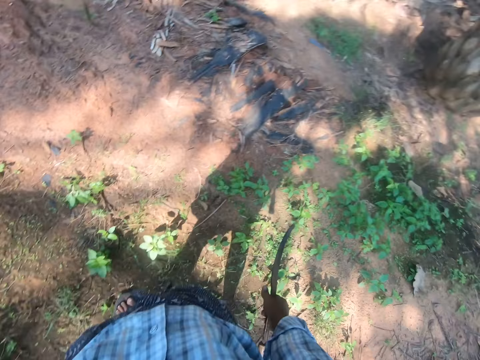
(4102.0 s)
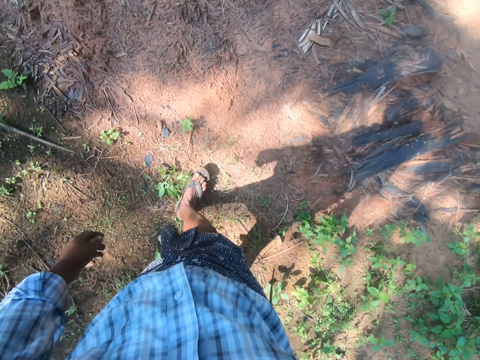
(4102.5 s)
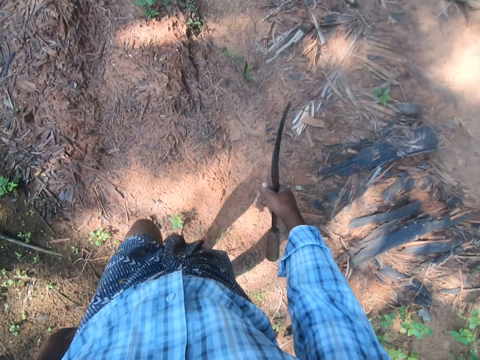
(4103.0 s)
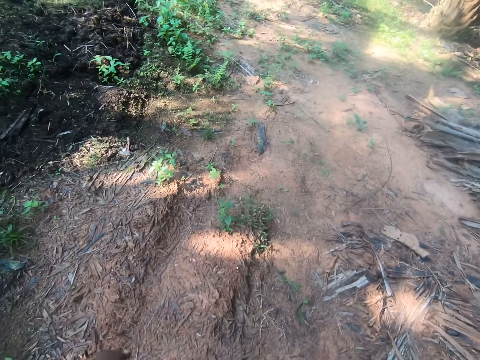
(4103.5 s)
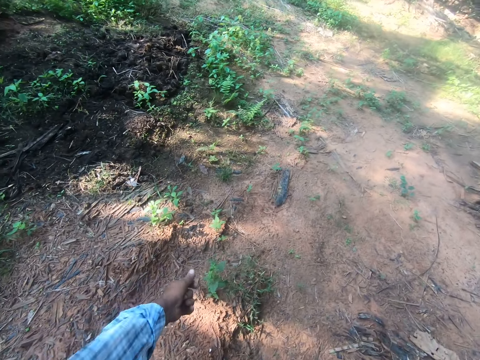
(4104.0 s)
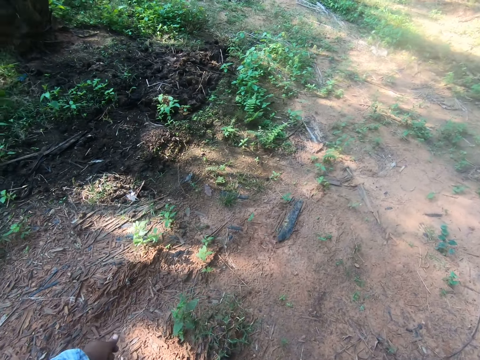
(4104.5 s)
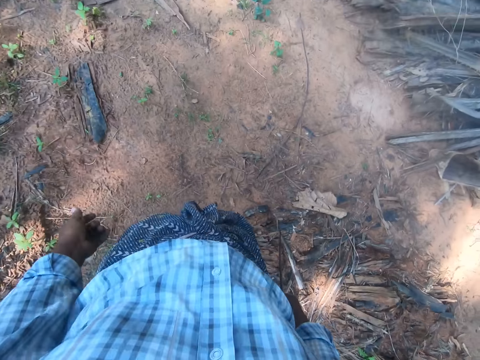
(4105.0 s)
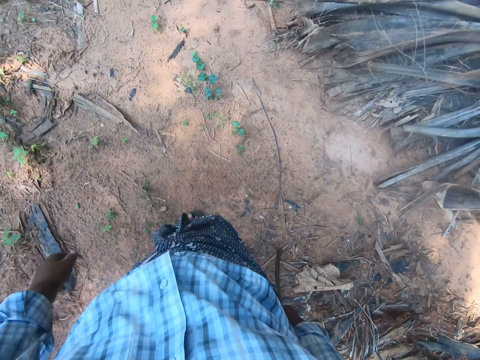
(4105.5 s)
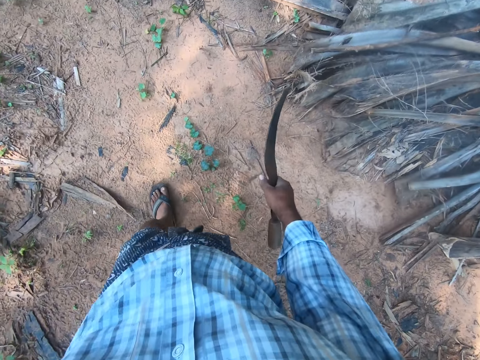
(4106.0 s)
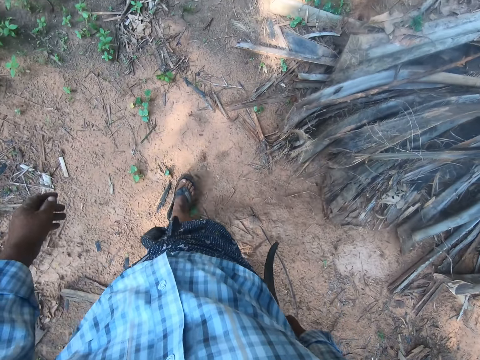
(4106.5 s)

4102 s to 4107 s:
The camera wearer walks in the farm.

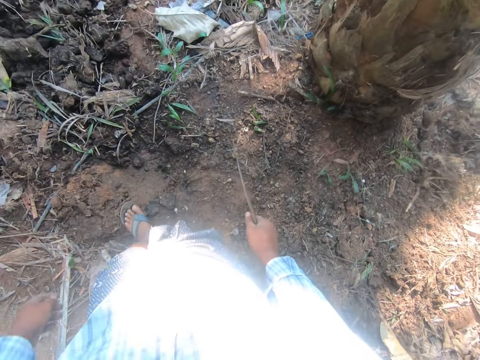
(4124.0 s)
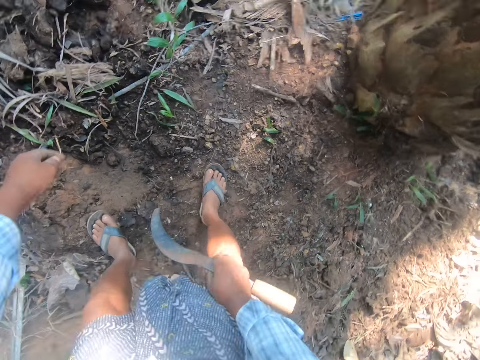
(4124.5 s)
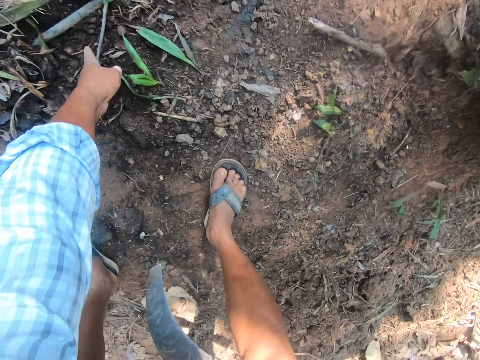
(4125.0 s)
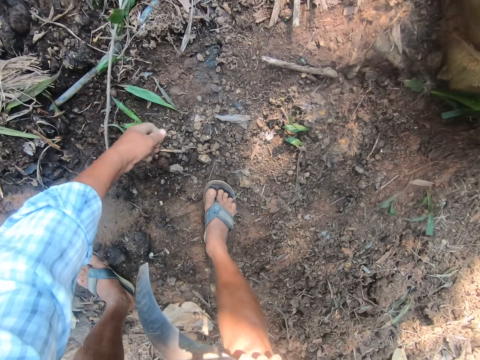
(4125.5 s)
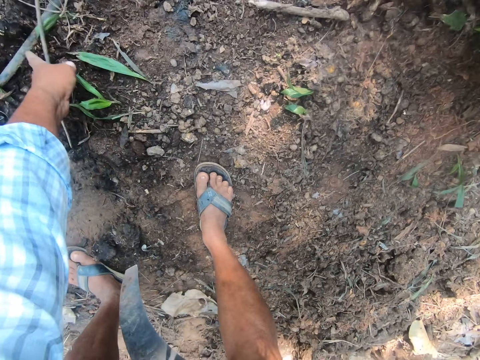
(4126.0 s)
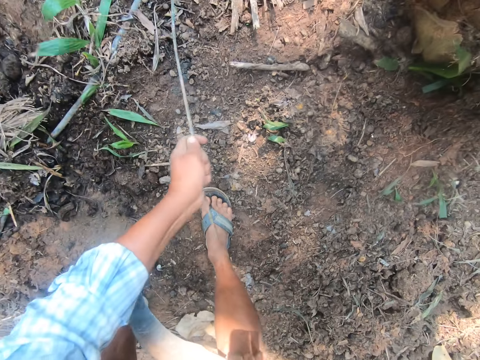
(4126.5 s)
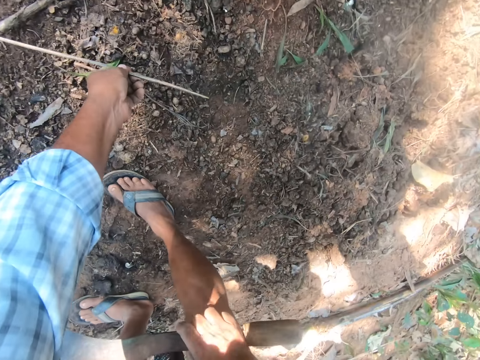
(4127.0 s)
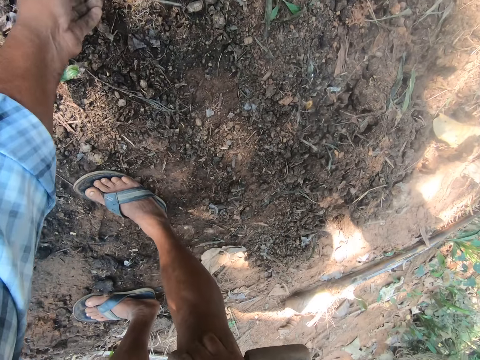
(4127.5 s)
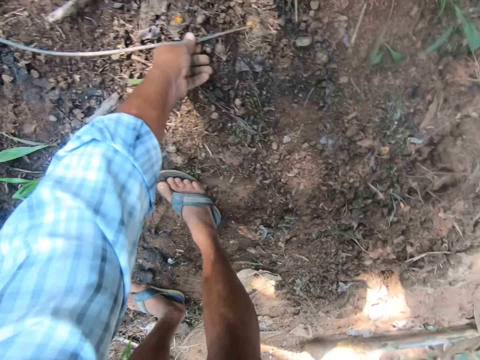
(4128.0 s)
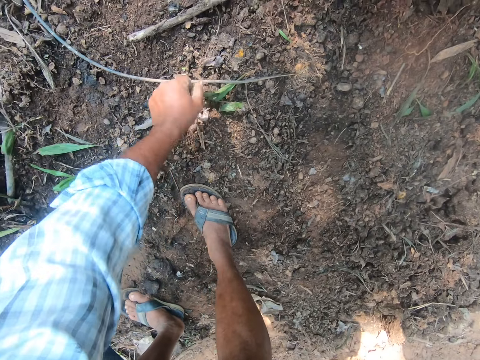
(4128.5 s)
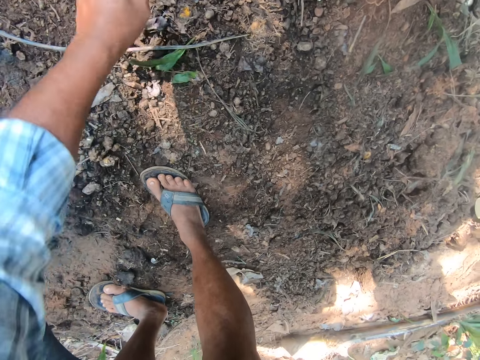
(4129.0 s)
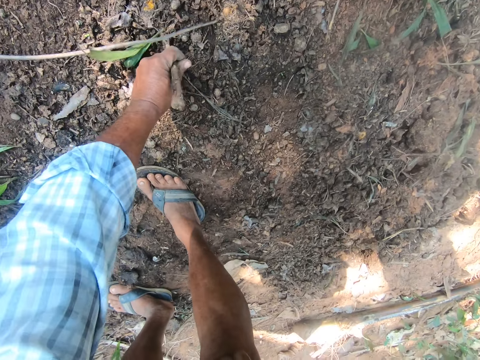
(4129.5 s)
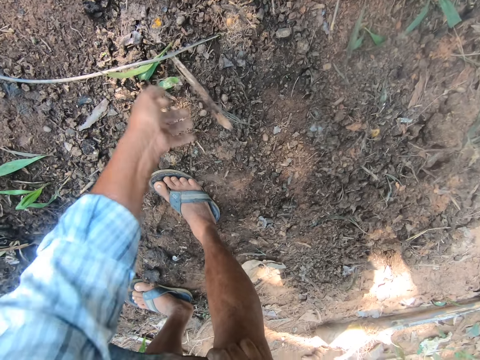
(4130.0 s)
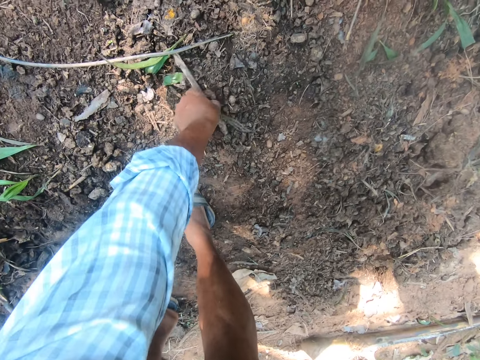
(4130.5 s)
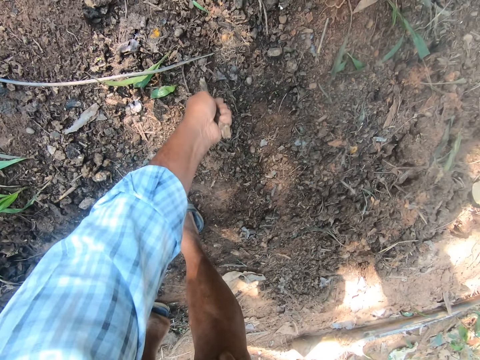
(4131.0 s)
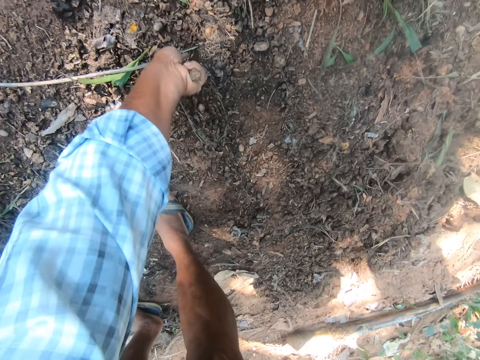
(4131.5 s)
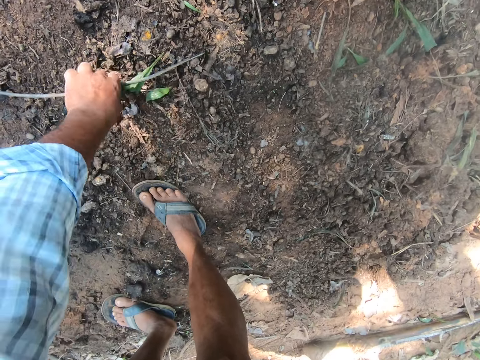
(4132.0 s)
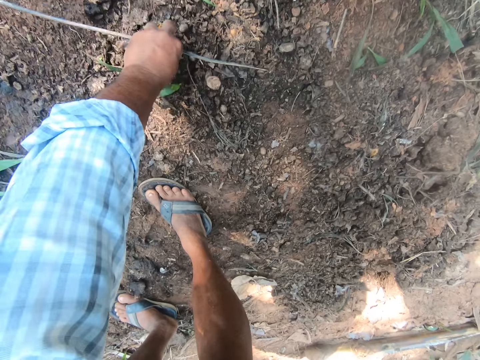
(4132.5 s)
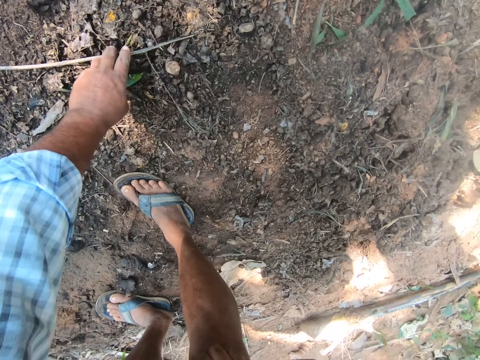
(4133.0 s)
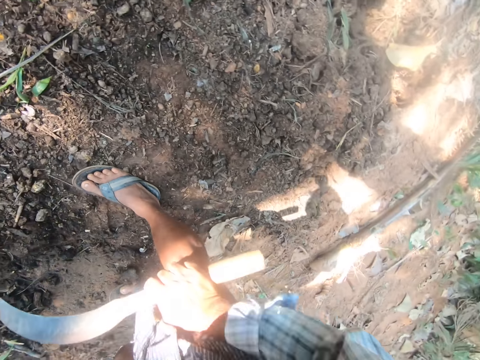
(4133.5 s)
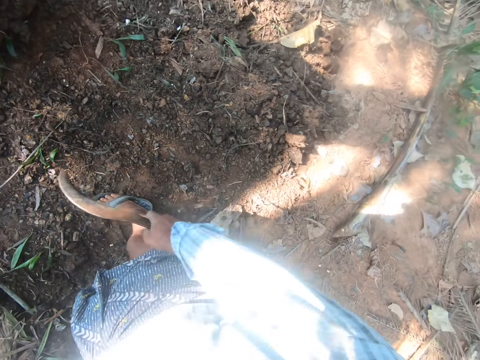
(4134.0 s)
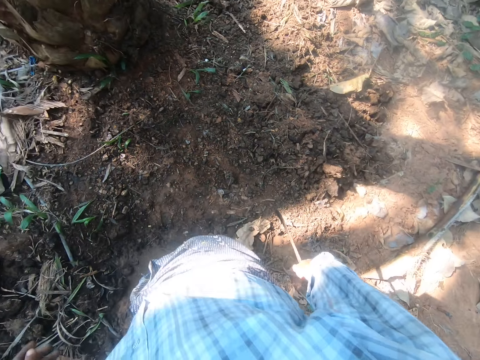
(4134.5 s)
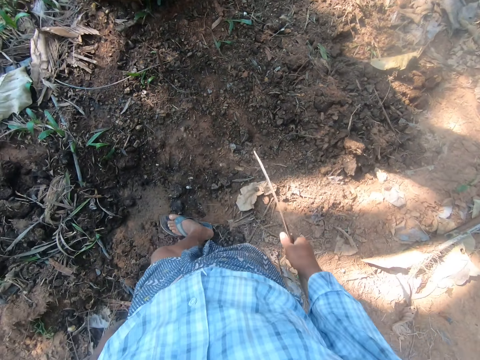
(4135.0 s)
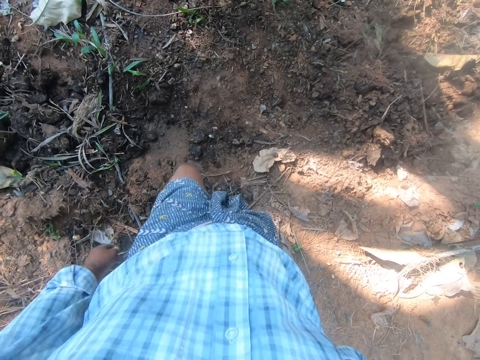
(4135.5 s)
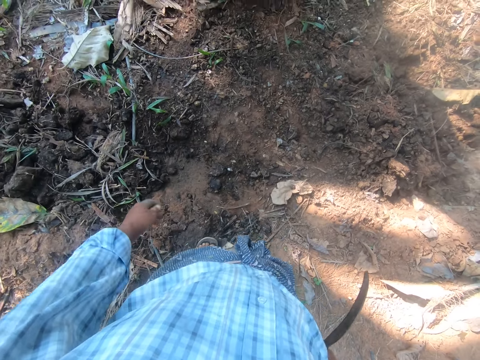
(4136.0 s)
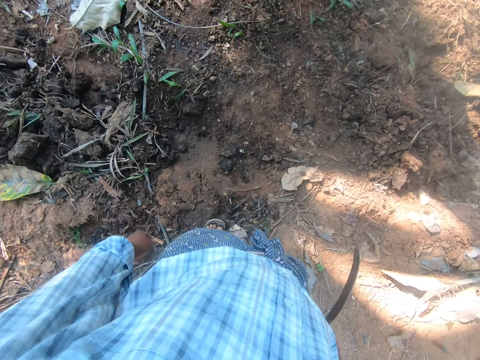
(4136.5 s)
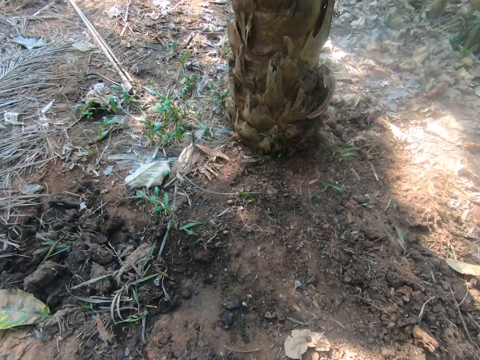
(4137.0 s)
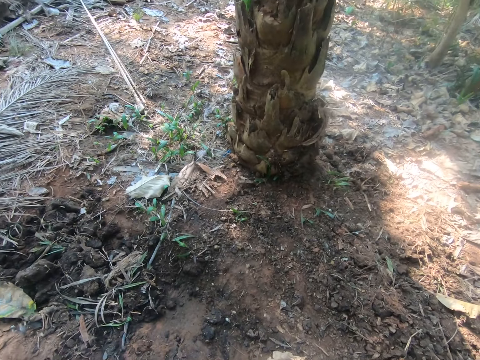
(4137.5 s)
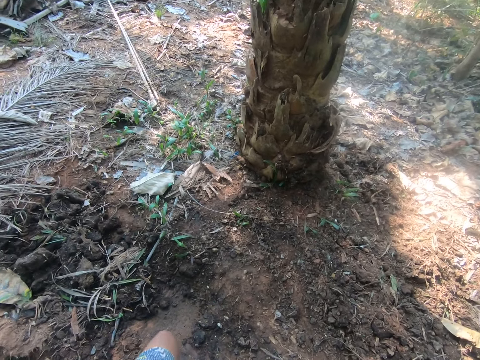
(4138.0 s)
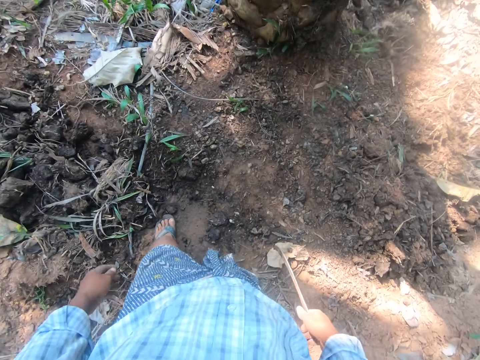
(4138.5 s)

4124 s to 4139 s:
The camera wearer picks up a wire from the ground with his left hand. He touches a stick and holds the stick. He places the wire on the ground. He picks up a stick from the ground with his left hand. He drives the stick into the ground near a stick with his left hand. He holds the stick. He stands up. He stands at a point.

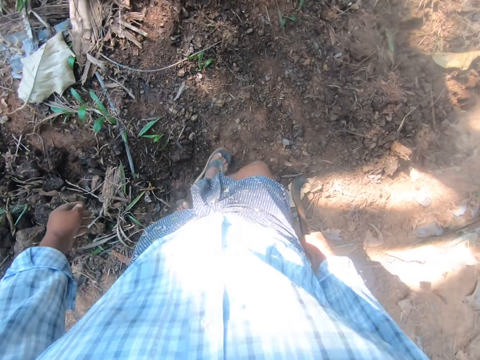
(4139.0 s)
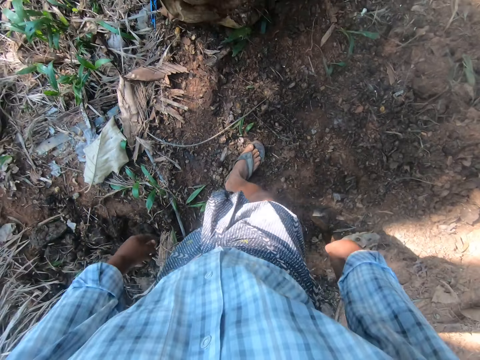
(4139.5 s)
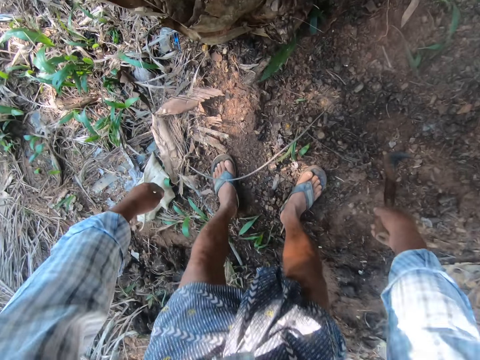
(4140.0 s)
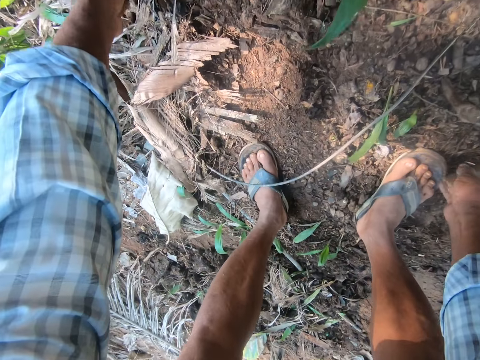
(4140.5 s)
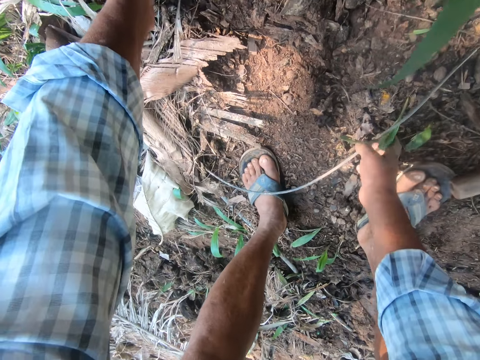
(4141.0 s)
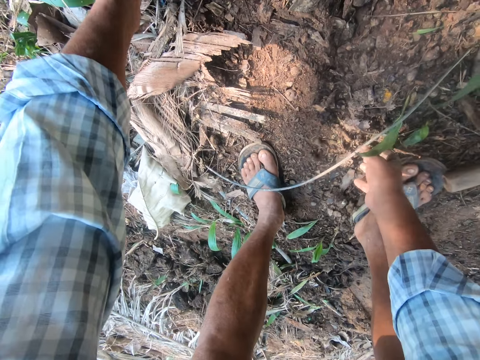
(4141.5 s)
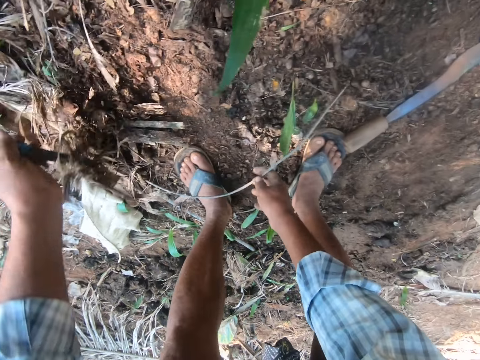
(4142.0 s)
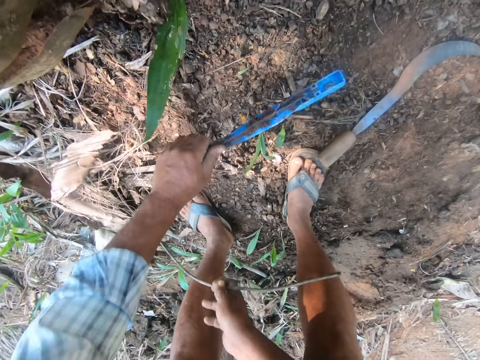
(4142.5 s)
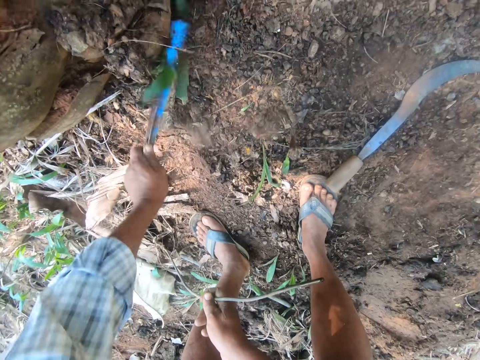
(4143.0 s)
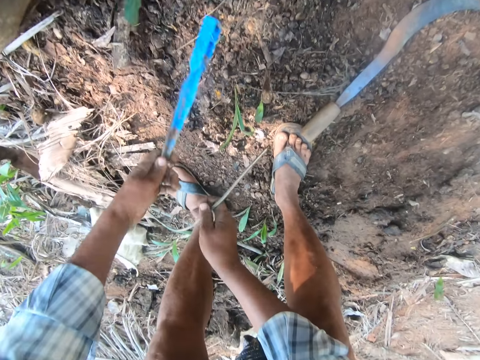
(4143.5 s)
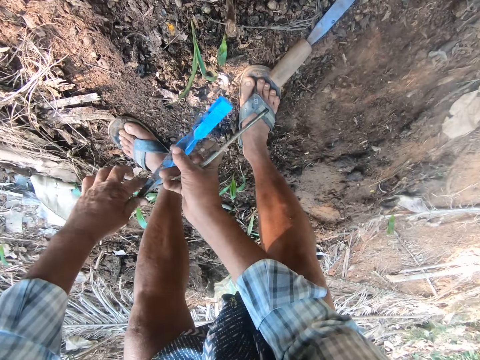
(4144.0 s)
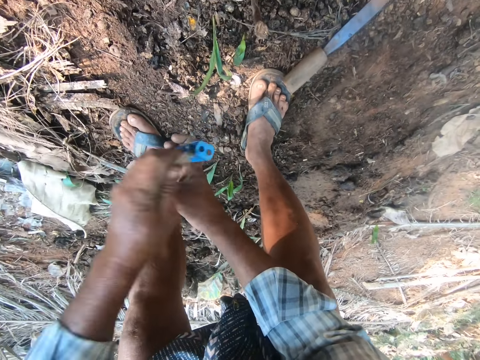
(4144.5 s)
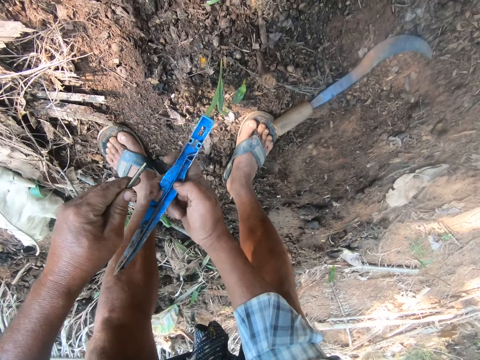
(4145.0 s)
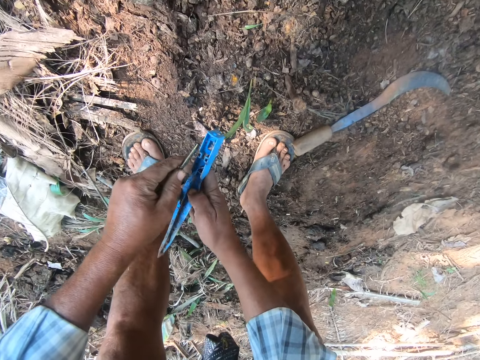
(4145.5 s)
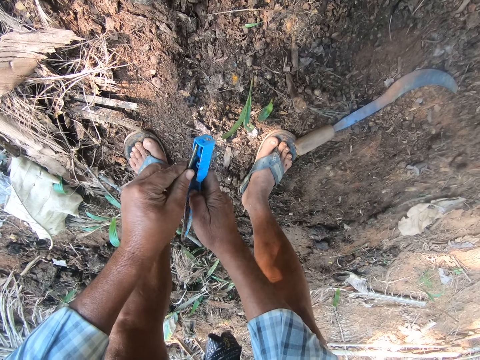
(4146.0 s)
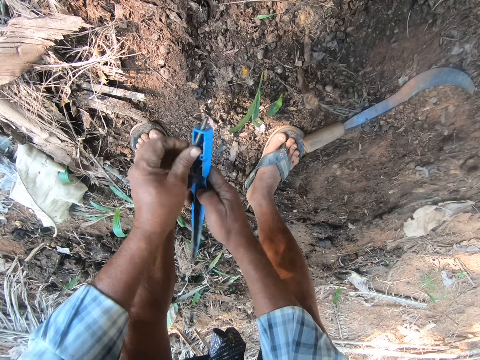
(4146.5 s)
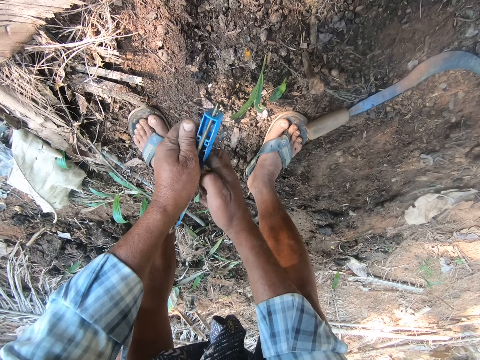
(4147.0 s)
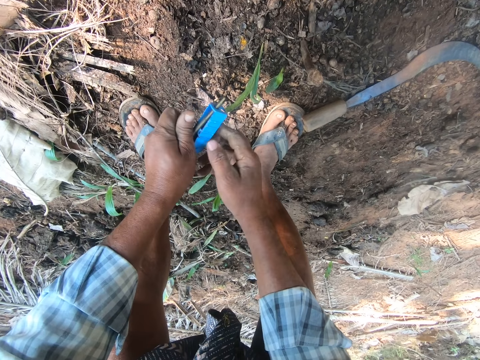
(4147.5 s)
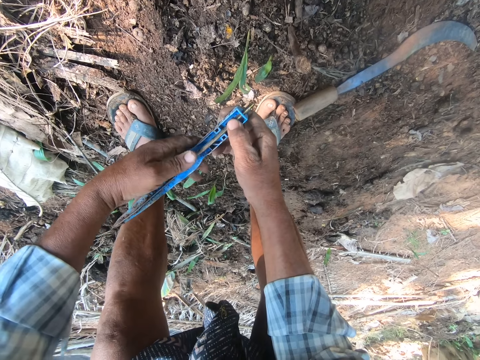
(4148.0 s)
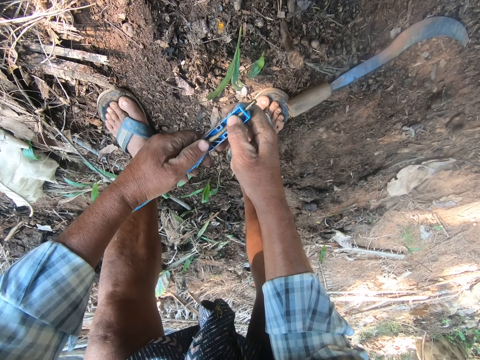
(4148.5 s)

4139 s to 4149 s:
The camera wearer moves a bit in position. He bends to the ground. He drops the sickle in his right hand on the ground. He picks up a blue object from the ground with his left hand. He hits the object on a tree trunk twice. He inserts the wire into the object with his left hand.
